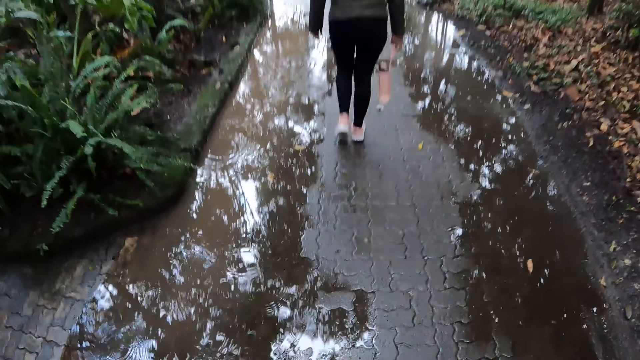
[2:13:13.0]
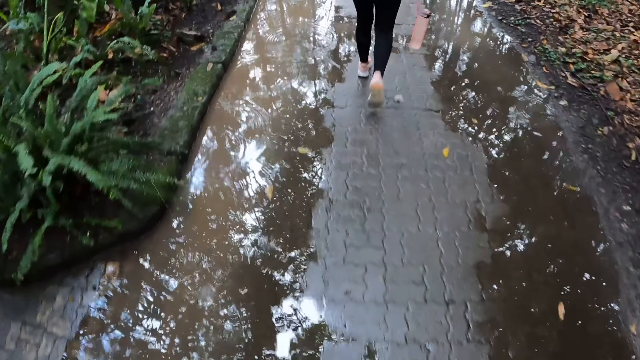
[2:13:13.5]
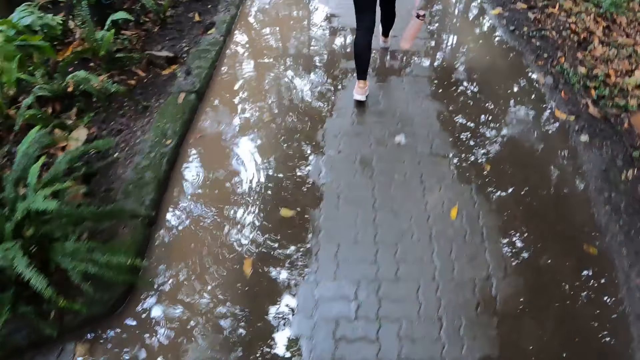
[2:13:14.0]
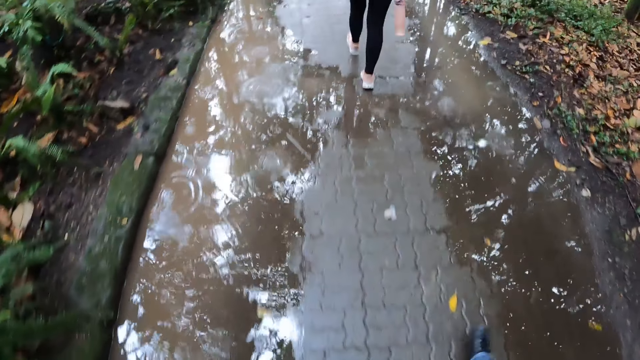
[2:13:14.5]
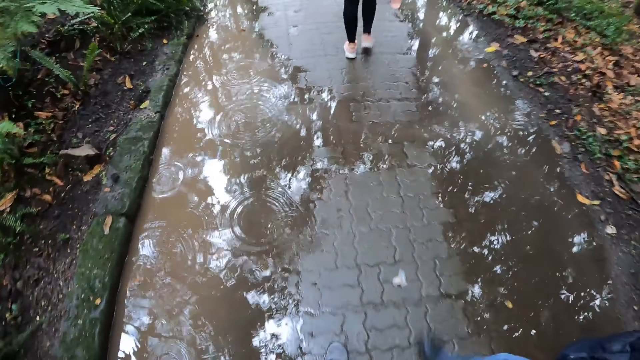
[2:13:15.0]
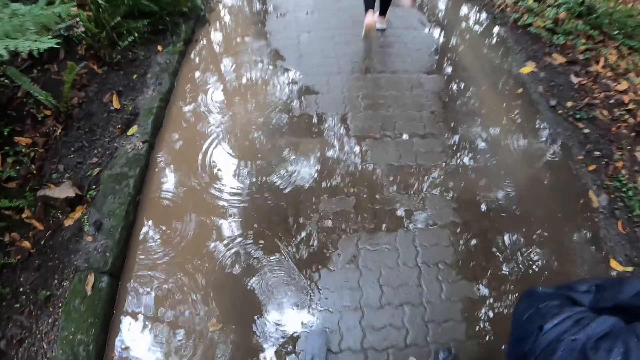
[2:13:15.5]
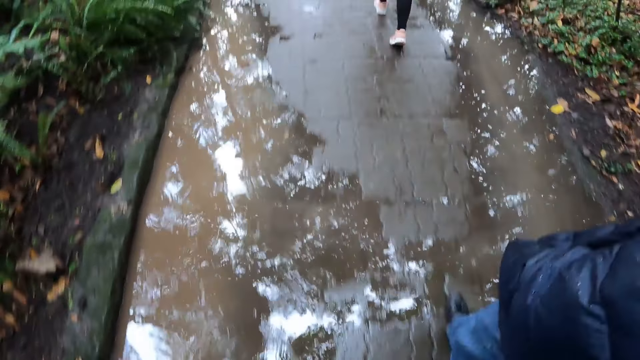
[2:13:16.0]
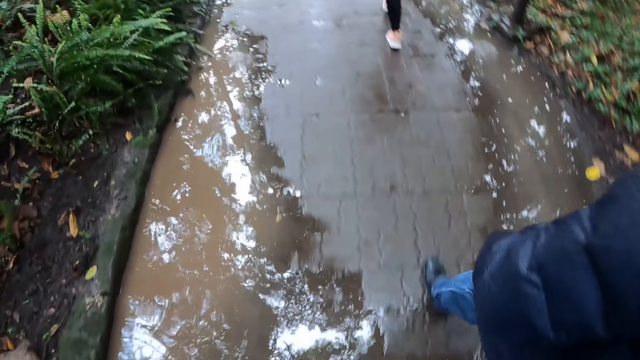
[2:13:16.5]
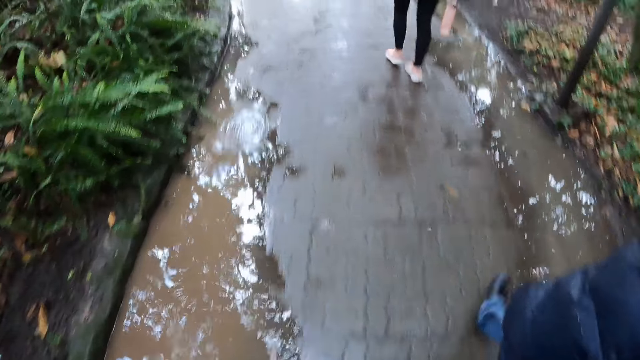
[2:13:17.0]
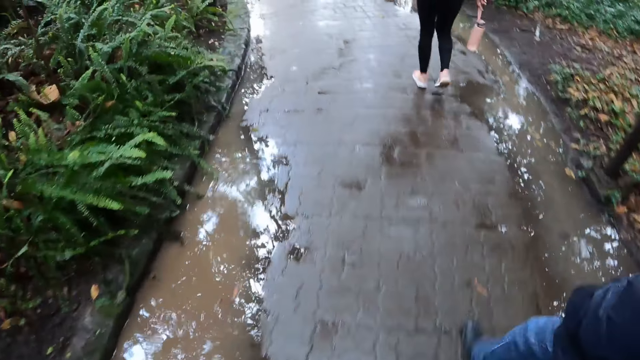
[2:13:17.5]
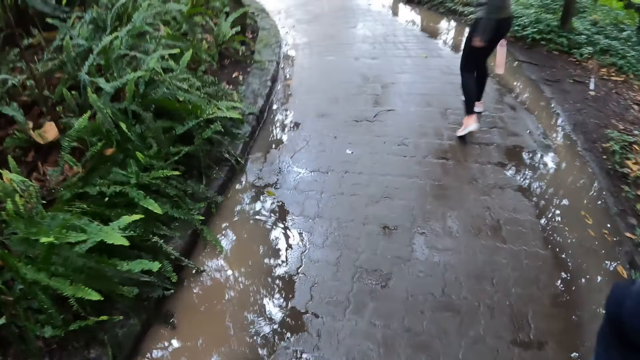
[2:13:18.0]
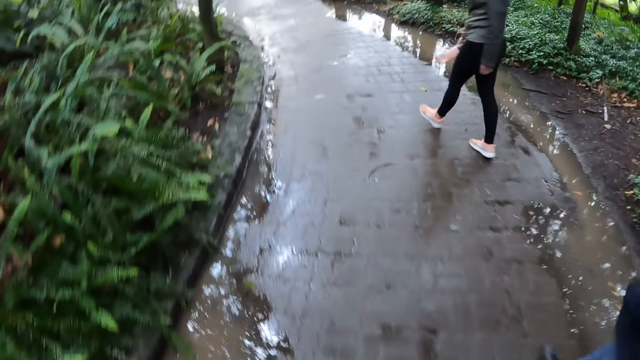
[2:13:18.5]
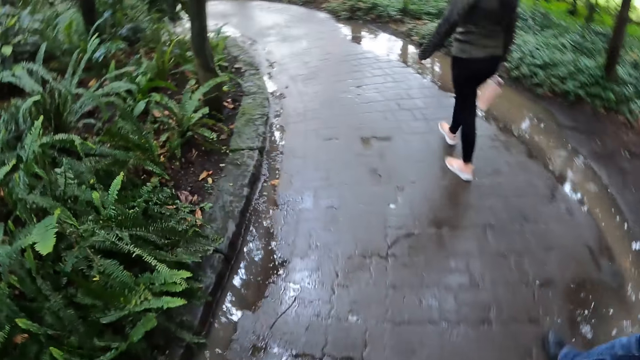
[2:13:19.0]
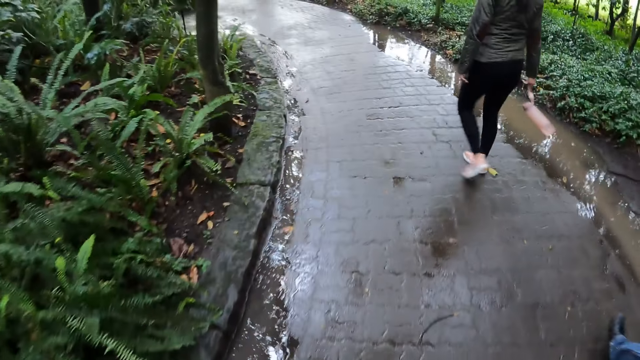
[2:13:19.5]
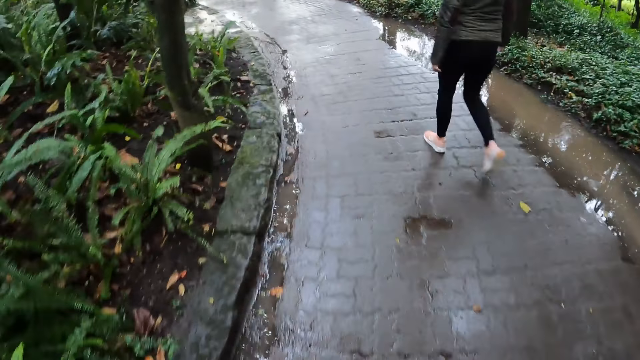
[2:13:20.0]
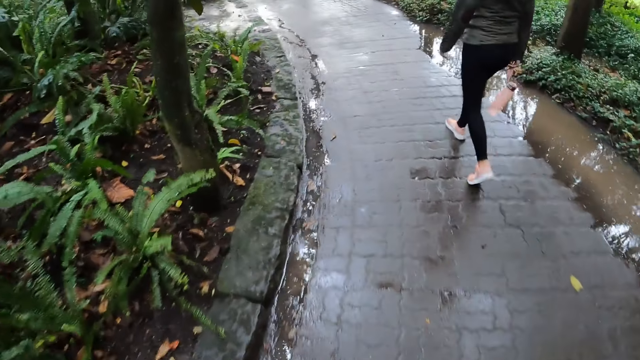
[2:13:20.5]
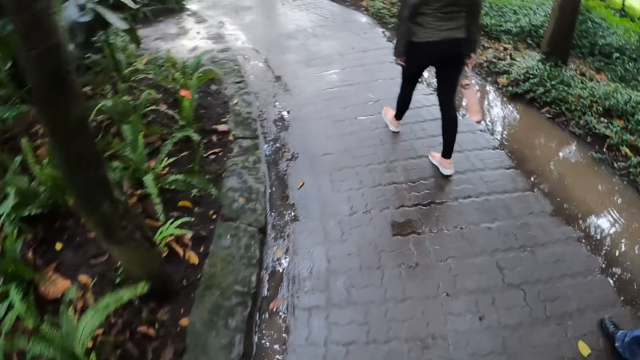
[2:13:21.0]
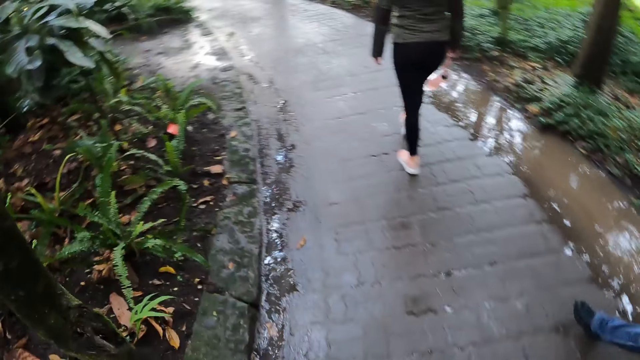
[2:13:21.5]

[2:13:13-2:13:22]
A man walks past the camera wearer in the park.

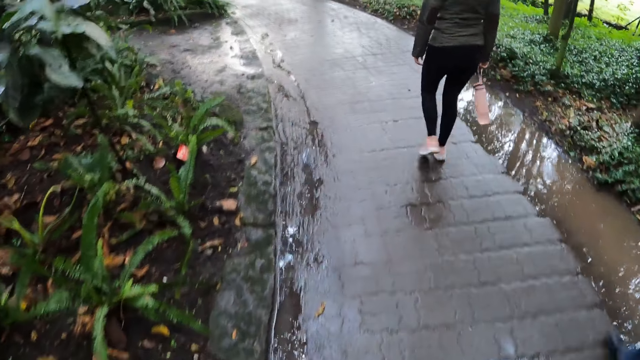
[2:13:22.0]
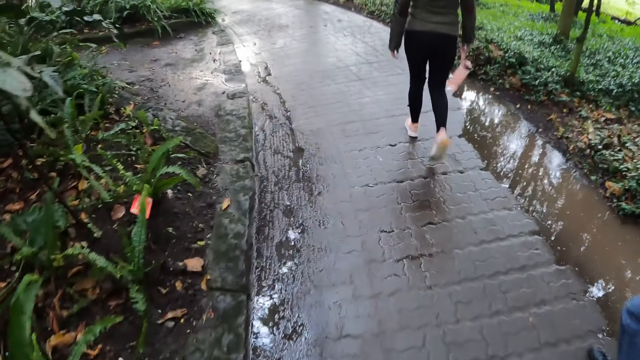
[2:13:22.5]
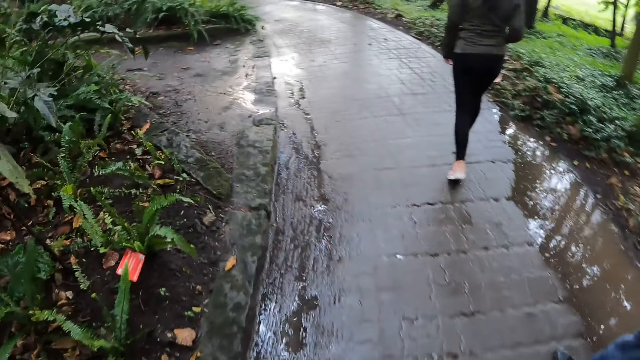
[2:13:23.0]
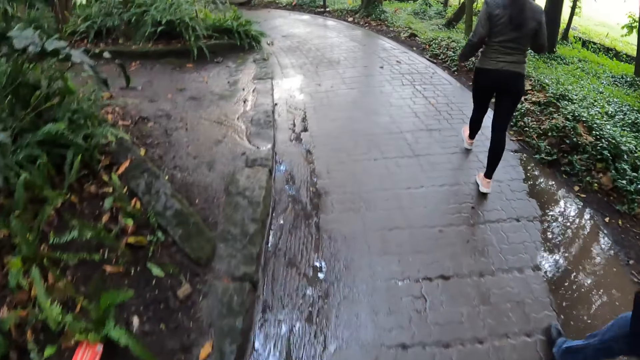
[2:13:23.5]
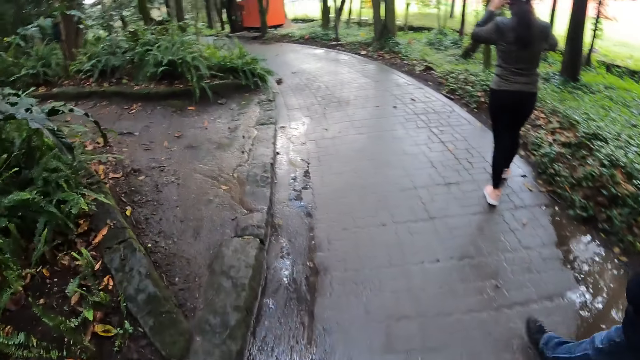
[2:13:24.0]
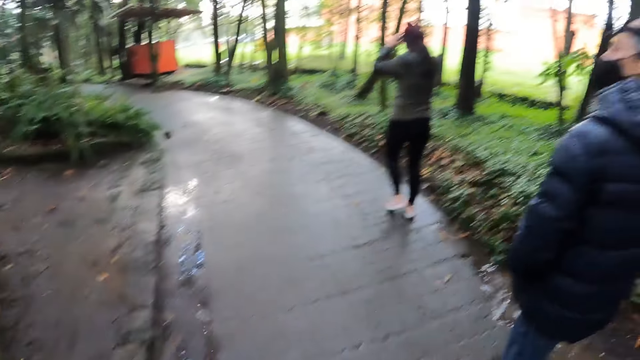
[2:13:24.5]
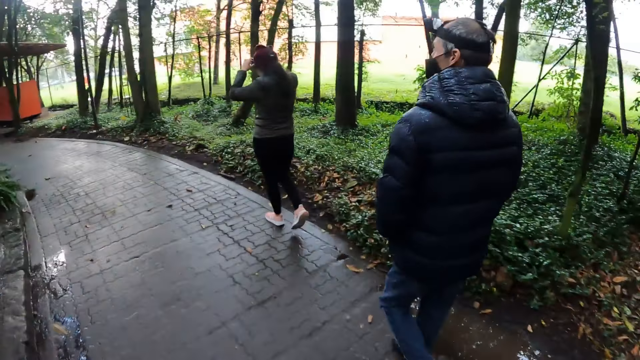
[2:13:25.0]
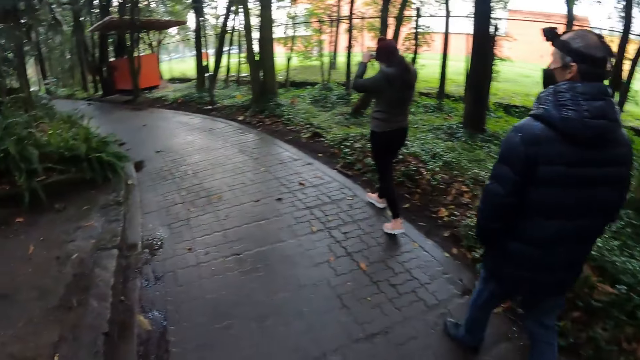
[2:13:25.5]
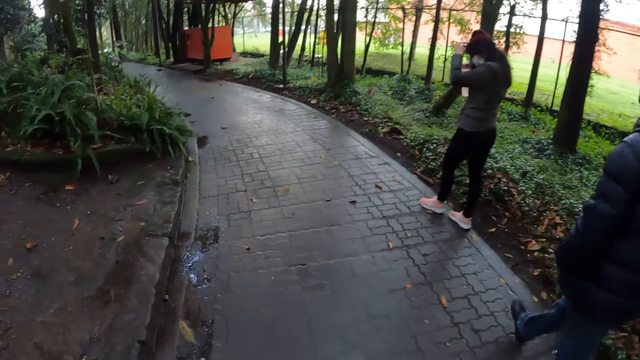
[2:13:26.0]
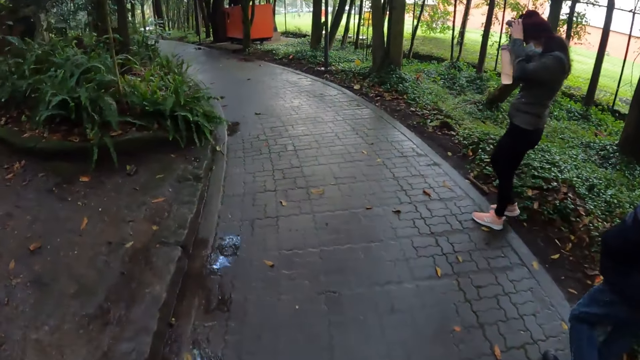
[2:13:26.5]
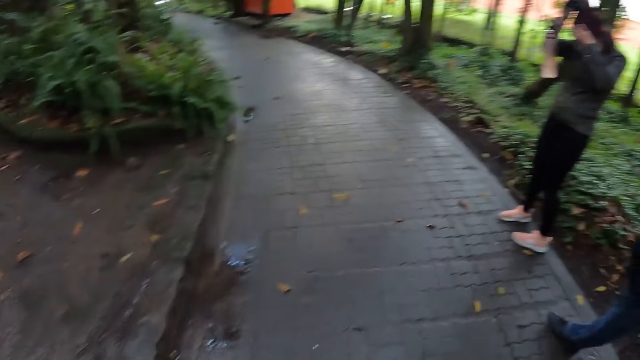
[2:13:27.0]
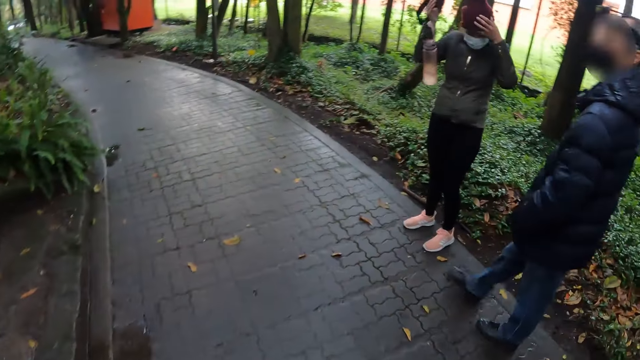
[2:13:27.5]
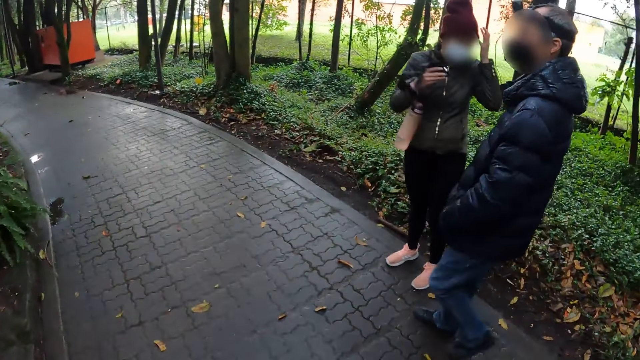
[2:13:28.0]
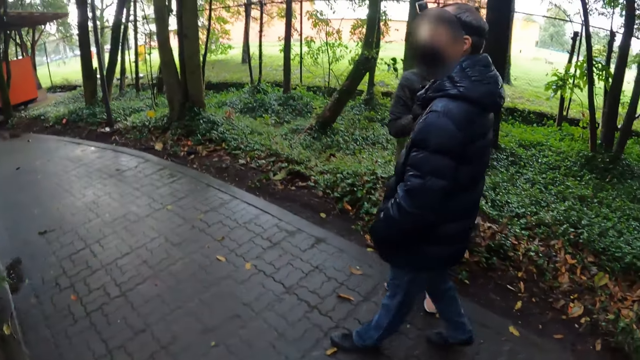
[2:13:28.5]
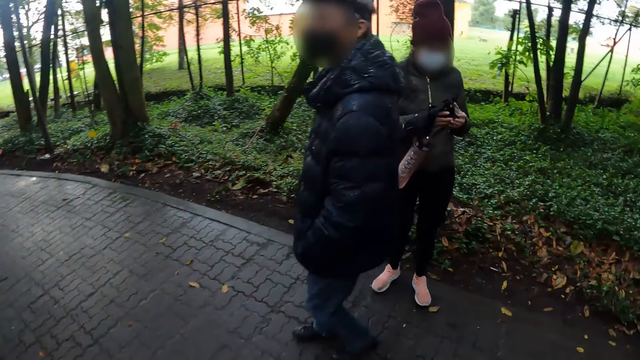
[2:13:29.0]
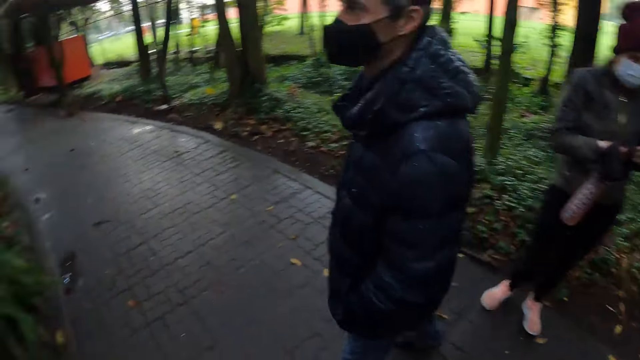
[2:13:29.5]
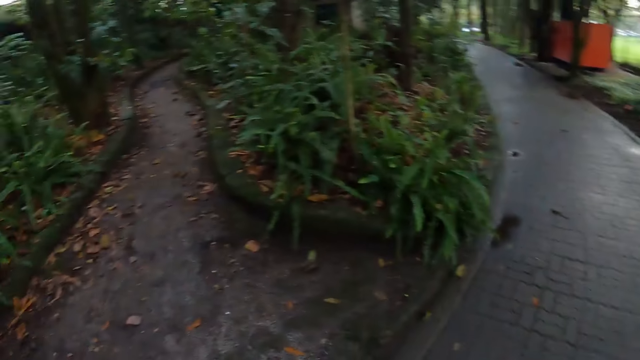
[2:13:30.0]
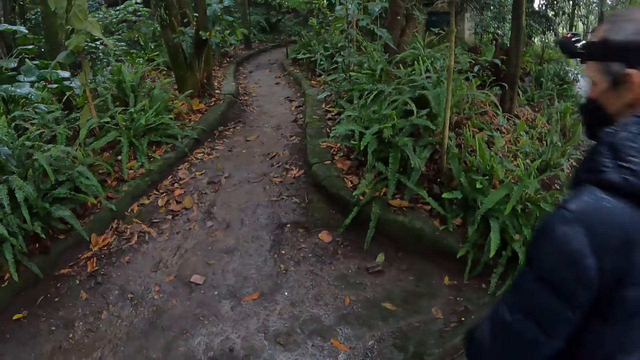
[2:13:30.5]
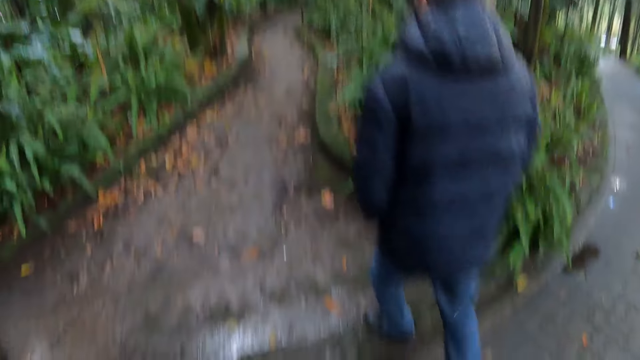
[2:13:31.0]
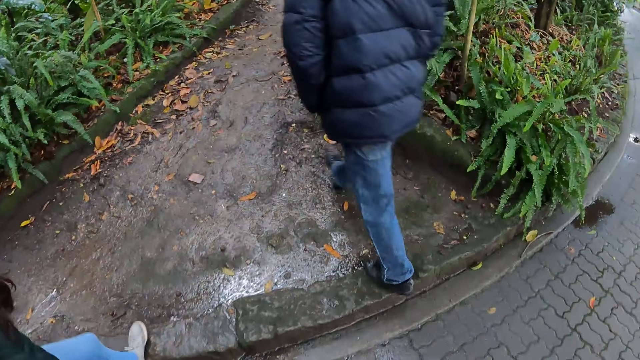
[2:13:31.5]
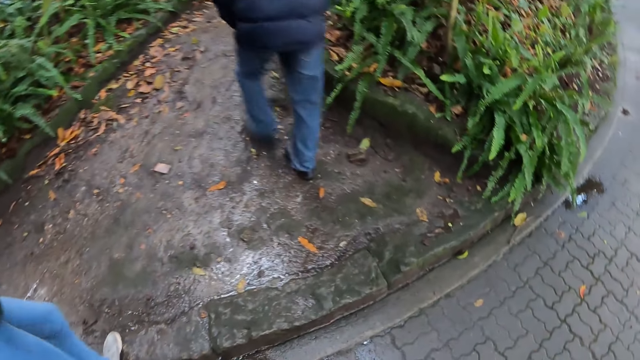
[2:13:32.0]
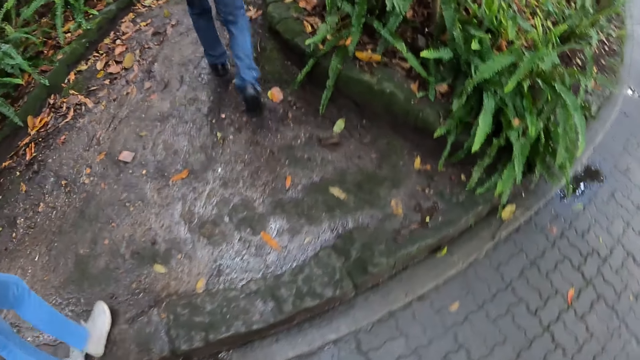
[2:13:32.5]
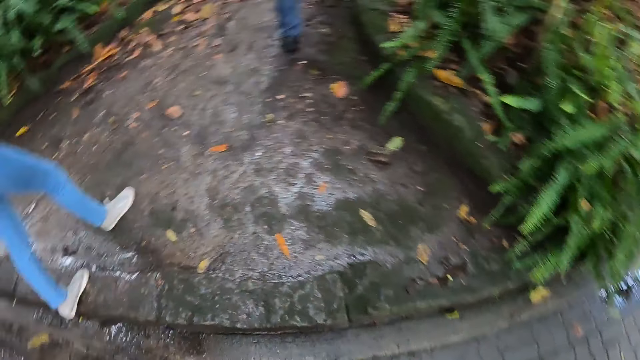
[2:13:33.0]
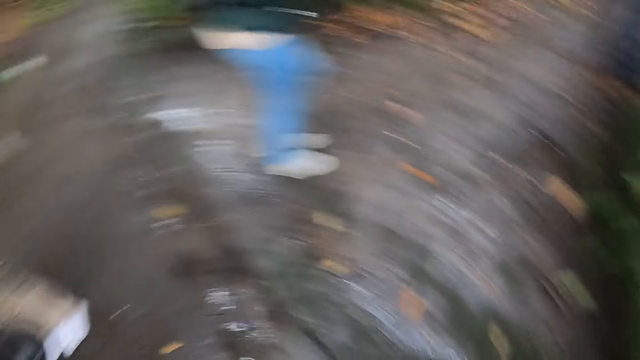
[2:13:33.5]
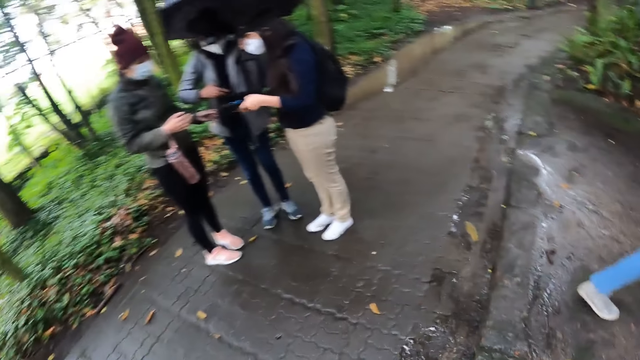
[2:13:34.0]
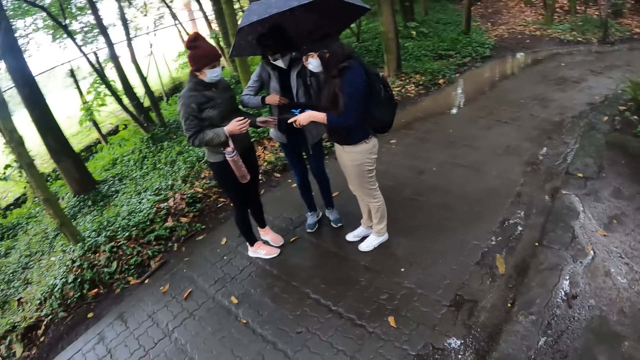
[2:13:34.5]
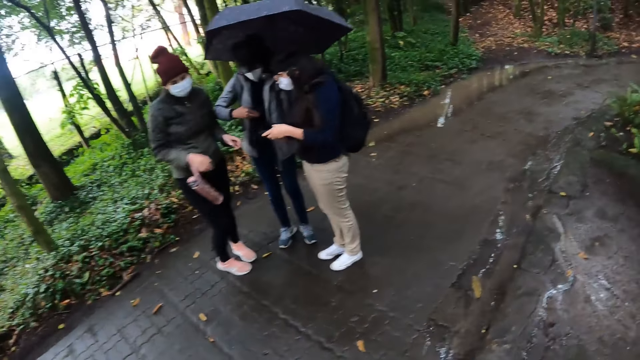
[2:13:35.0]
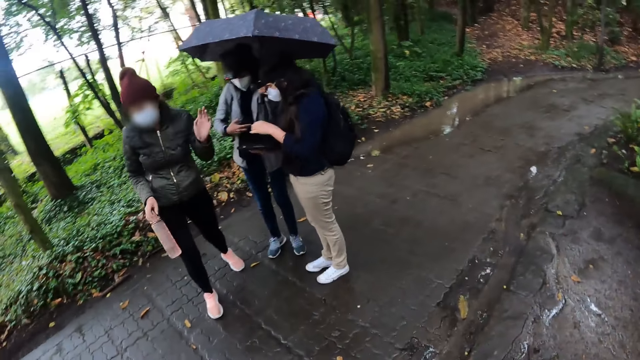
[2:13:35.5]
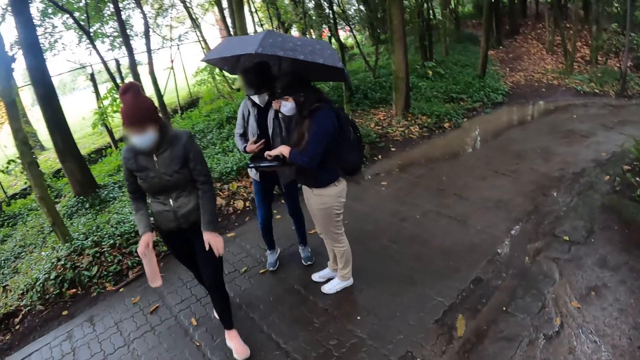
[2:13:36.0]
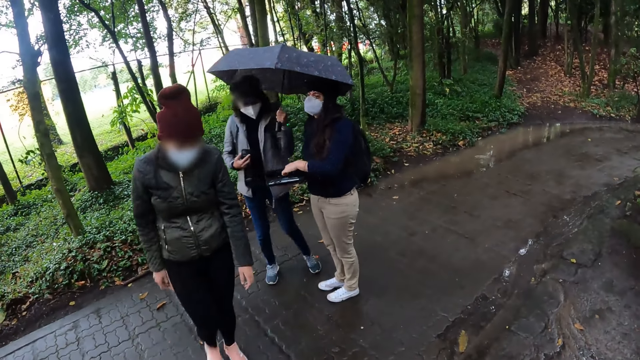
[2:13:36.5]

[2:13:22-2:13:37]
A woman touches her head with both hands and removes a camera from her cap using both hands. The camera wearer looks around. A man walks through a path in the park. Another woman walks through the path in the park. The first woman interacts with a third woman and a fourth woman. She interacts with them again. The third woman holds a camera in her right hand.
